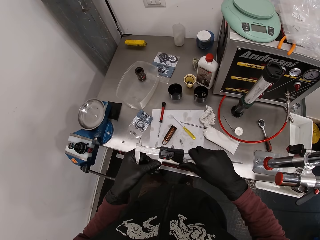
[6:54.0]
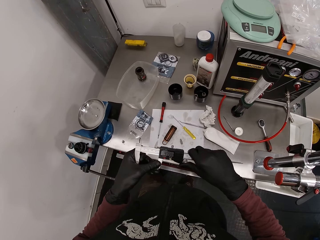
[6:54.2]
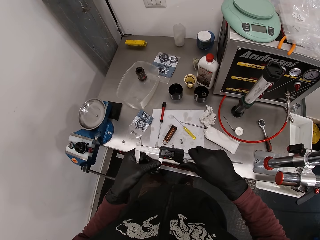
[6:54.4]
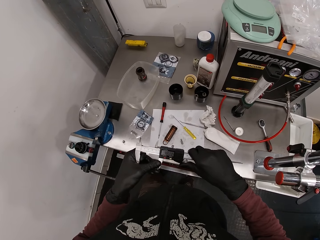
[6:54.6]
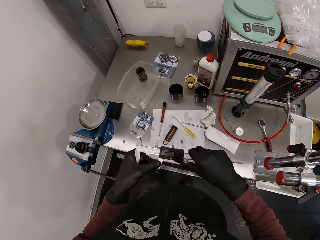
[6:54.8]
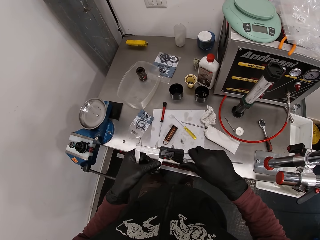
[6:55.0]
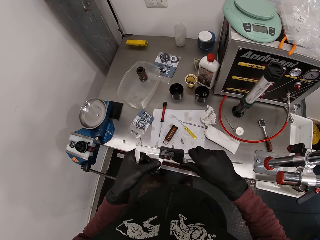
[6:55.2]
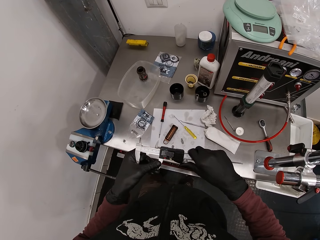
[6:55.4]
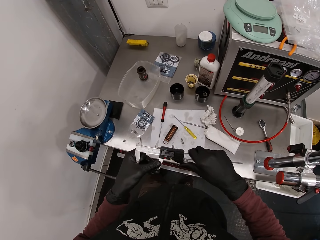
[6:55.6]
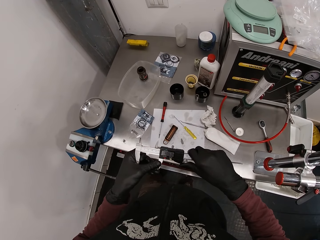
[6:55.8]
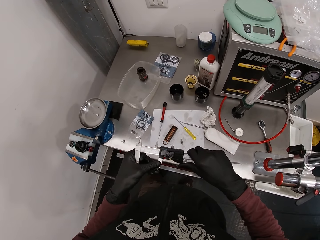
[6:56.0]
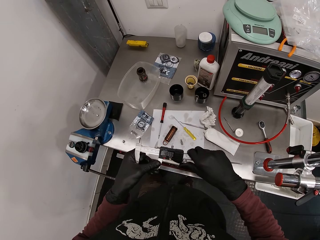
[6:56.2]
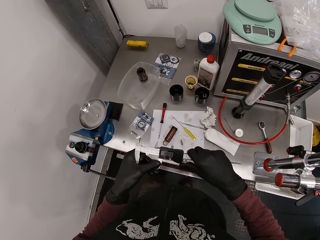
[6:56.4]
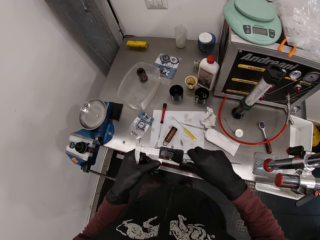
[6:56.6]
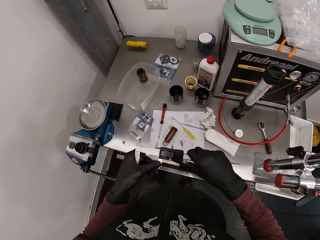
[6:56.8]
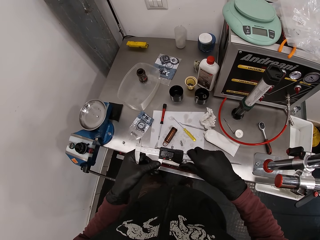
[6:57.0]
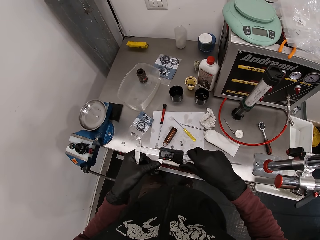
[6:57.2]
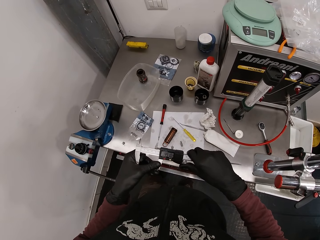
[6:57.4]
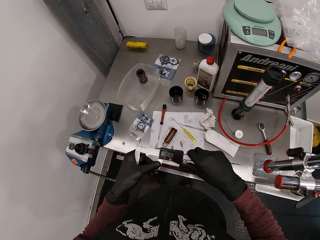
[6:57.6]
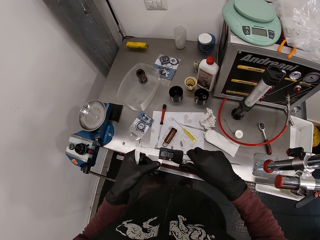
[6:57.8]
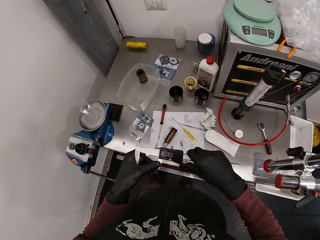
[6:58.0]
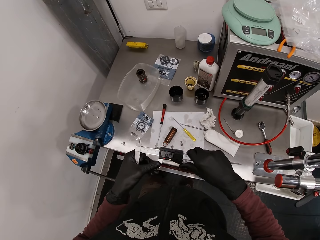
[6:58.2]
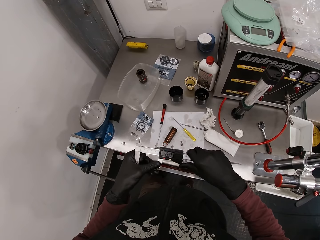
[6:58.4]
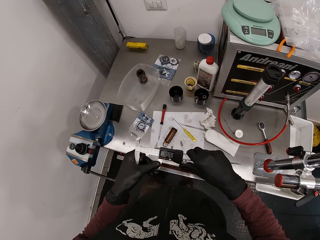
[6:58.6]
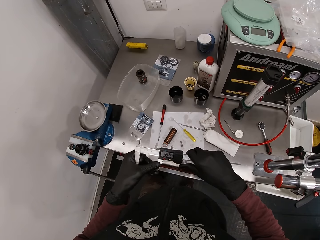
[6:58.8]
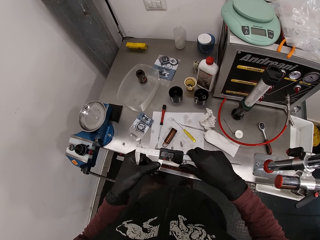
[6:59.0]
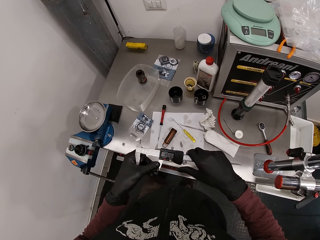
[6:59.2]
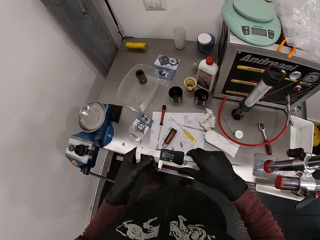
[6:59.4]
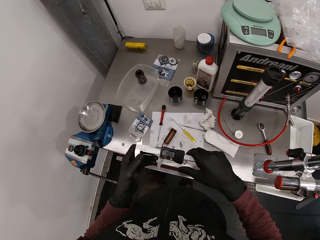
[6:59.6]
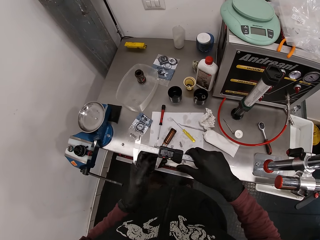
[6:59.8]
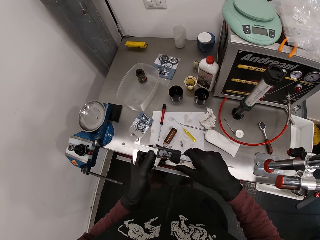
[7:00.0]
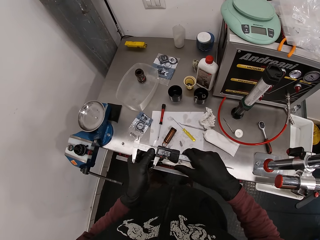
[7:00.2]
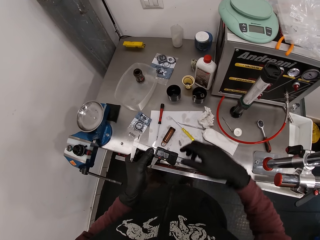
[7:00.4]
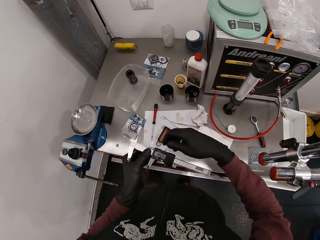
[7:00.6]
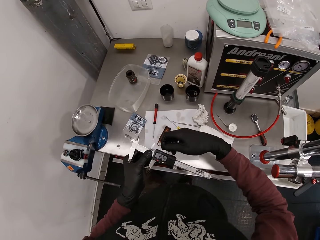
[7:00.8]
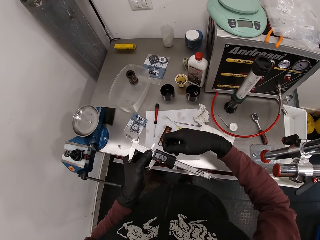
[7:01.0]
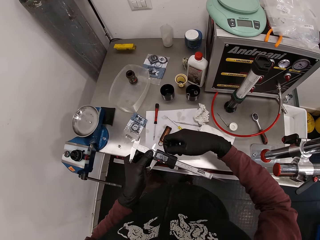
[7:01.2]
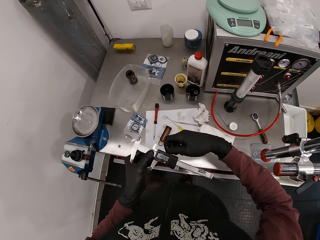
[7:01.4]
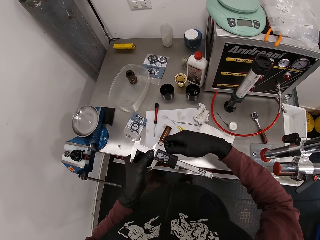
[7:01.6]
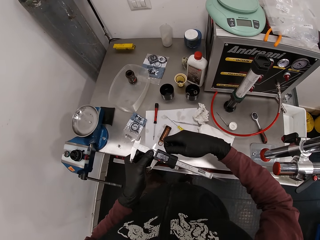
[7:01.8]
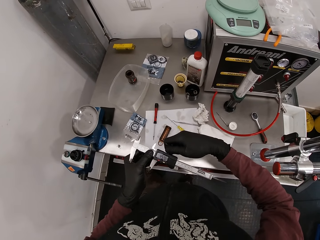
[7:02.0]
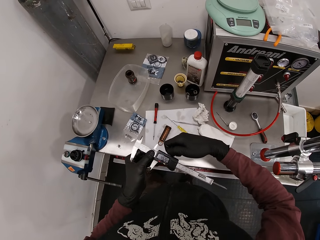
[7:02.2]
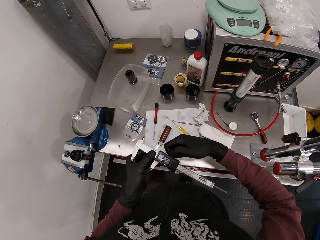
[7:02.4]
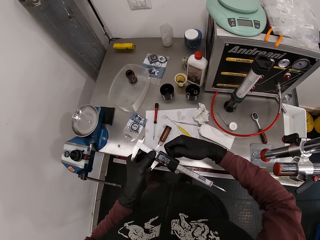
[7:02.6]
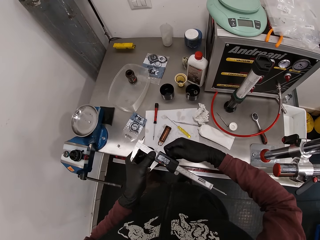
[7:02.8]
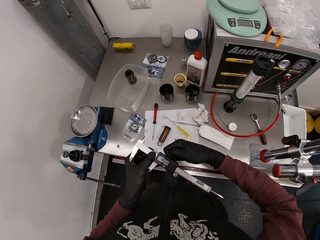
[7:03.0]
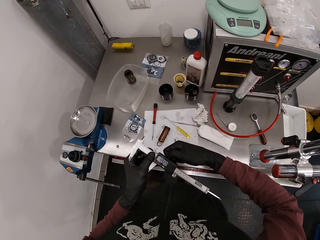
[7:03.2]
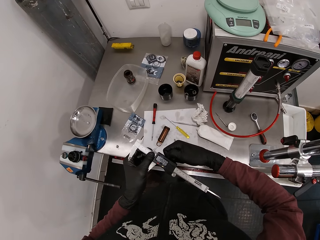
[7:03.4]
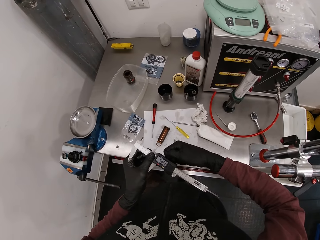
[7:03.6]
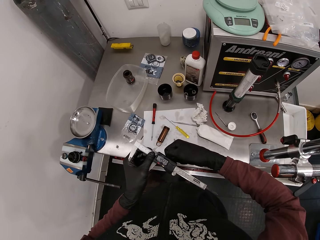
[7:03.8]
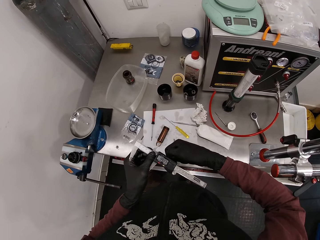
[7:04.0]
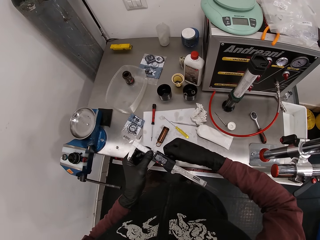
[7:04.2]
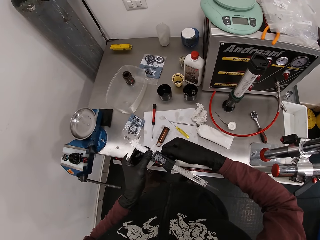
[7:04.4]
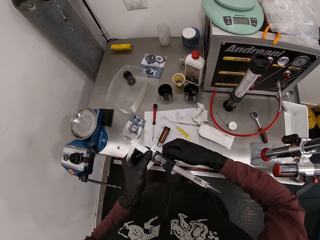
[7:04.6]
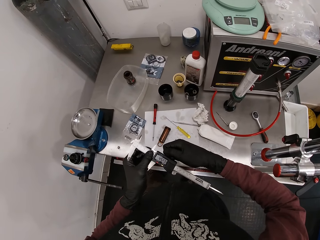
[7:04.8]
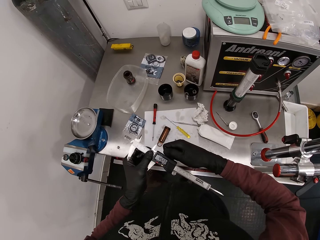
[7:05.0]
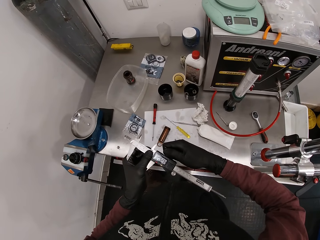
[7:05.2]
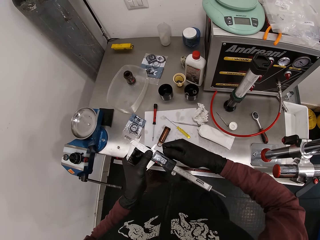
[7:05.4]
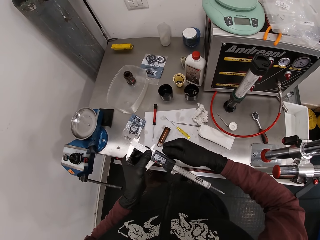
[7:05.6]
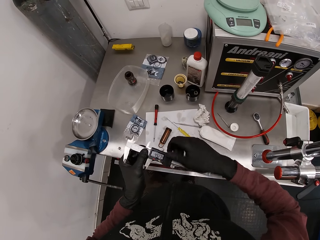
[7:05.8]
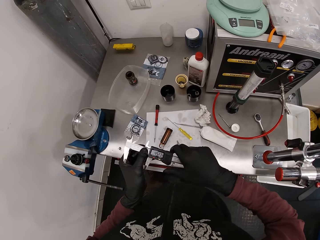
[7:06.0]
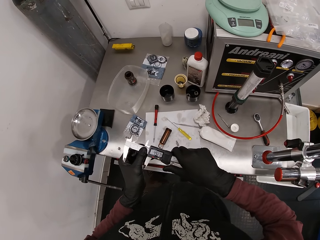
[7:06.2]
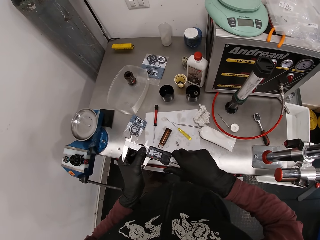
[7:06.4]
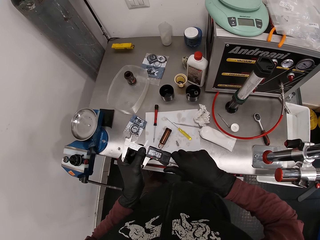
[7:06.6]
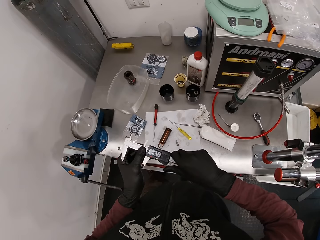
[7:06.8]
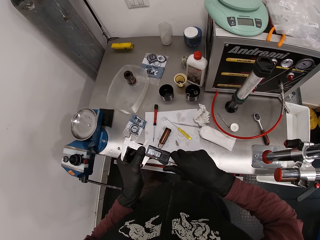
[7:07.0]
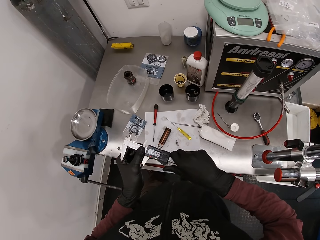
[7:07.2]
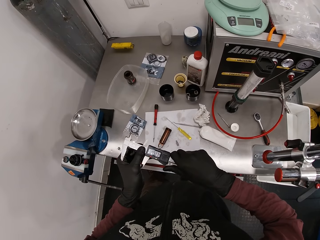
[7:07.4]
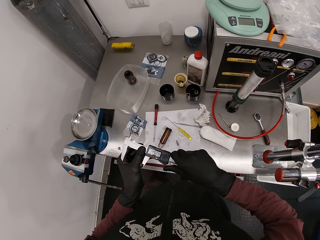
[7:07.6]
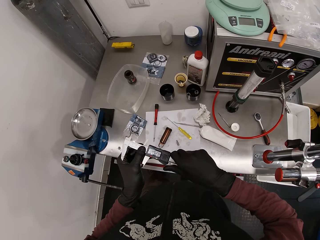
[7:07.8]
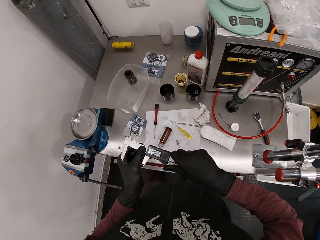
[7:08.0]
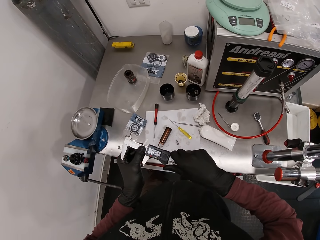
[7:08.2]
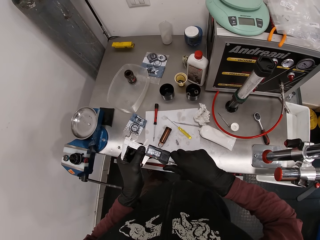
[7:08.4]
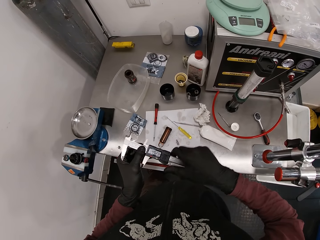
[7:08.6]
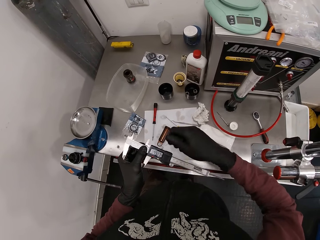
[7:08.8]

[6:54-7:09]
The camera wearer operates the measuring scale.

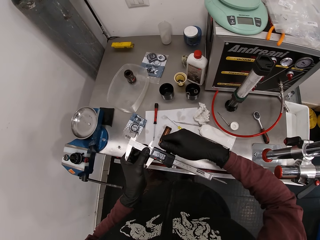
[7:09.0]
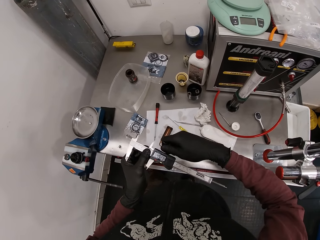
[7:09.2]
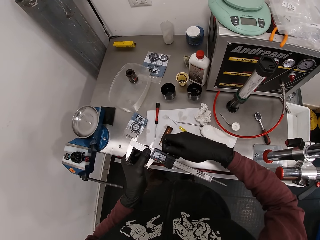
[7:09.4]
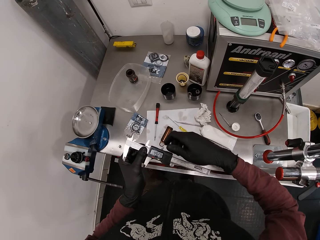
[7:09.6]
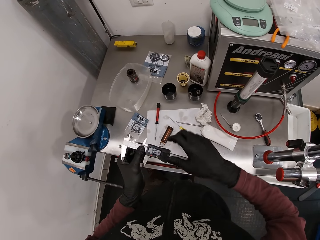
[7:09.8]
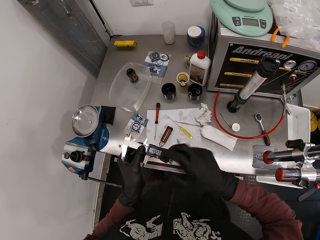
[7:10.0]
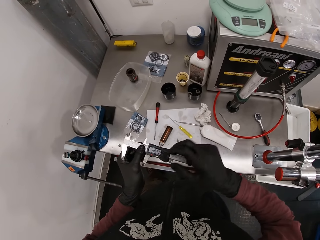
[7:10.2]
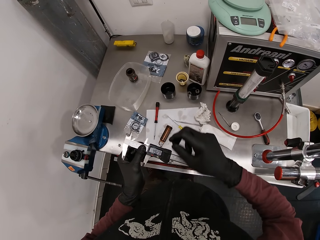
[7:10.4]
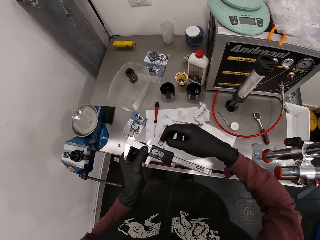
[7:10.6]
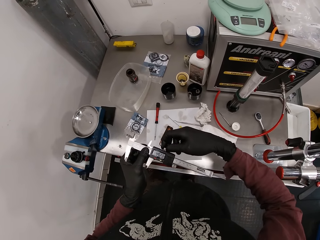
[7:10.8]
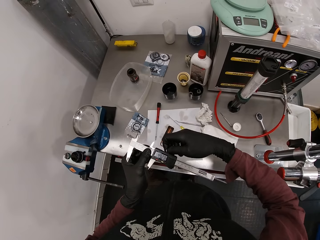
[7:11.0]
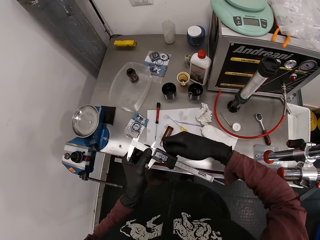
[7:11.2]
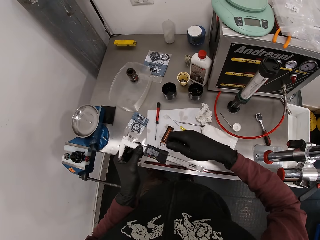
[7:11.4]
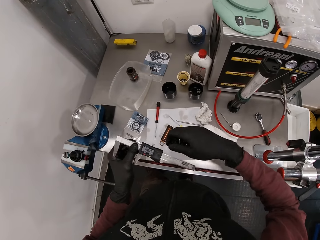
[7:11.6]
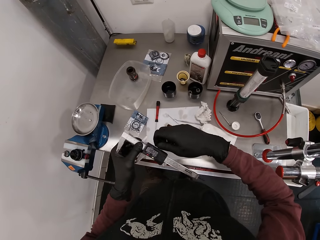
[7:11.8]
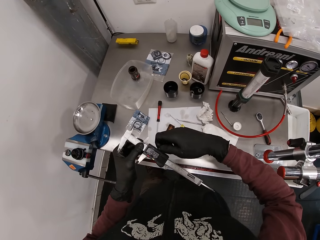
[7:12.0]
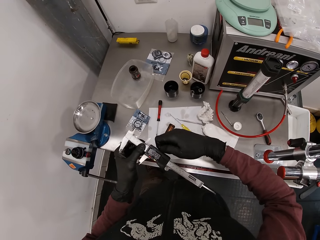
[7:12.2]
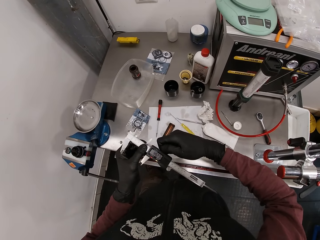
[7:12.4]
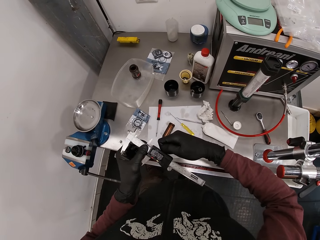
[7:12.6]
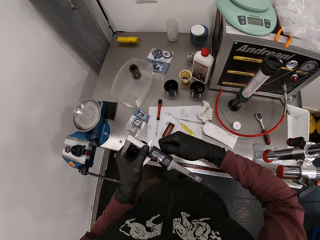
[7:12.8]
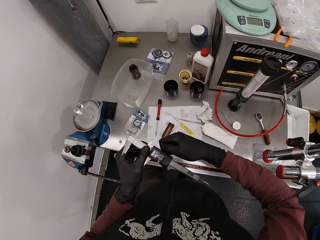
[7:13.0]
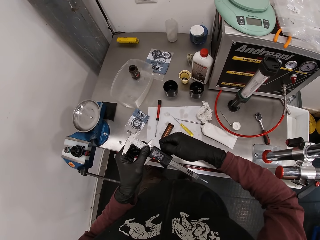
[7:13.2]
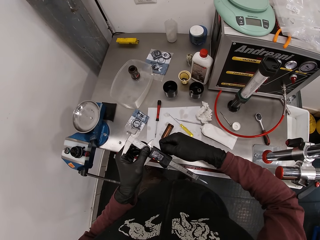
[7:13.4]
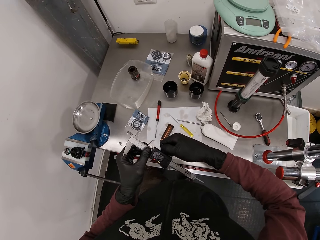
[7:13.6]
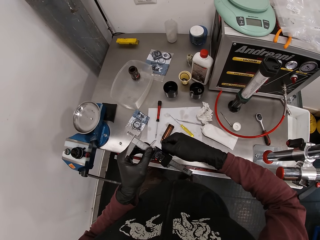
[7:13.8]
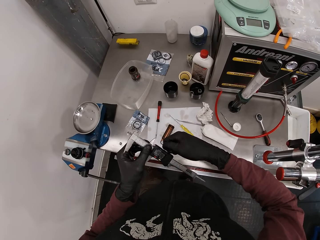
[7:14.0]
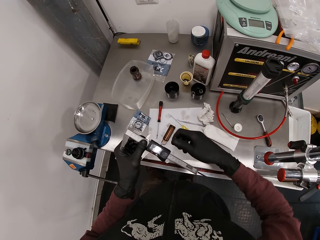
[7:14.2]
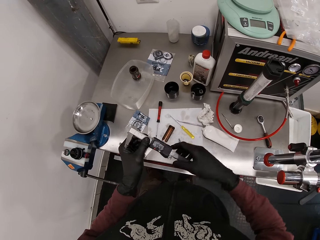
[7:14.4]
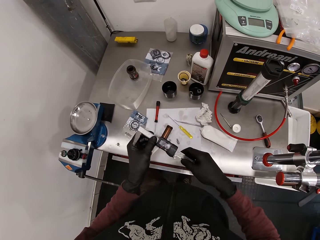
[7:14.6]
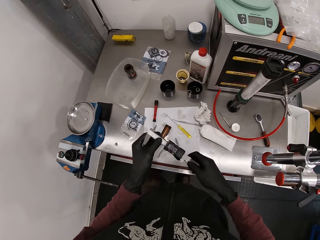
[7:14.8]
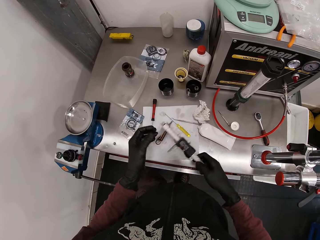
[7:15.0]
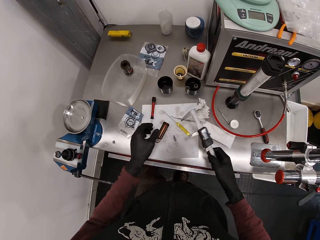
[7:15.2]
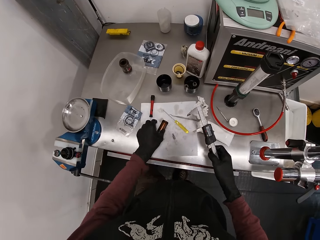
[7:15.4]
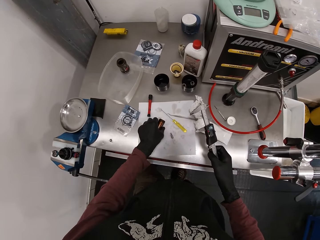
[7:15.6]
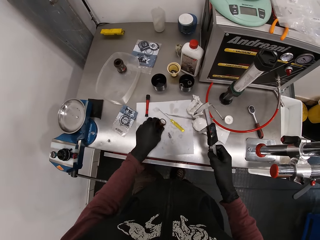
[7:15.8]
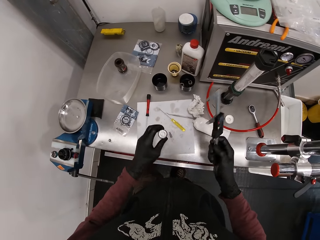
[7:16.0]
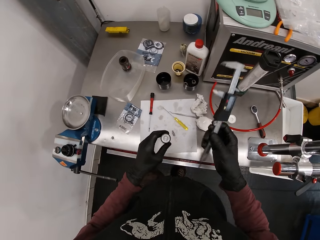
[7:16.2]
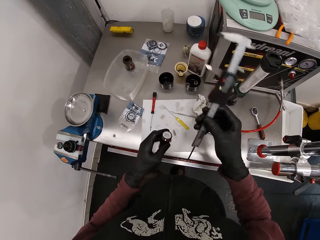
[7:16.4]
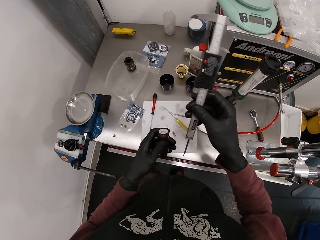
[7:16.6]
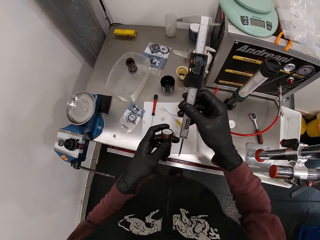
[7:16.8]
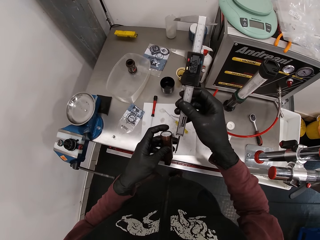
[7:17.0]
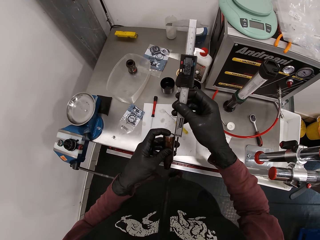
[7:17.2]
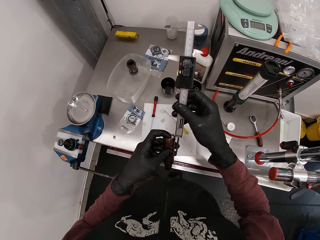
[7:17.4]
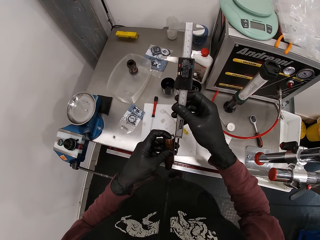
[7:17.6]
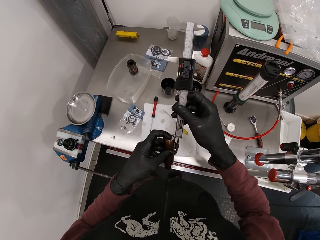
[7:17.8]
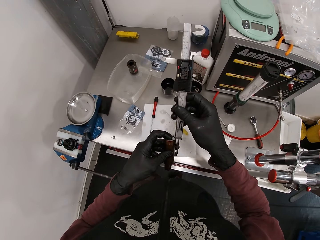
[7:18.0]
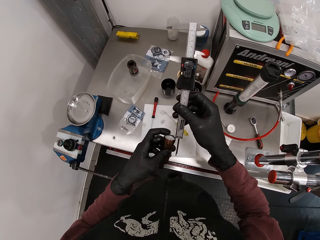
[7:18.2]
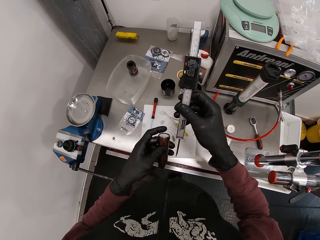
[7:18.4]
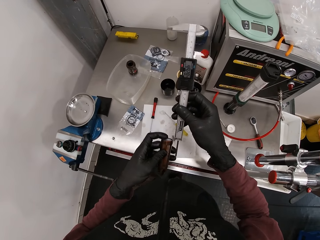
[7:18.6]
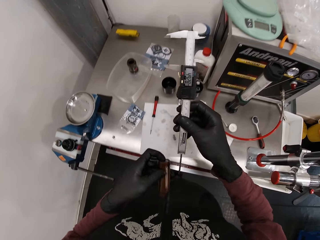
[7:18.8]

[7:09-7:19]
The camera wearer picks up the metal hose or tin from the table with his left hand. He presses the rubber nut into the metal hose with his left hand. He measures the tin.
